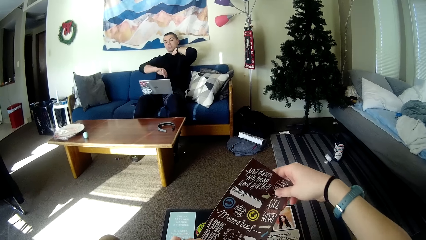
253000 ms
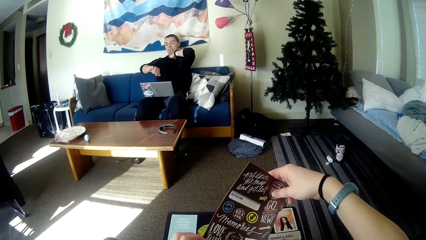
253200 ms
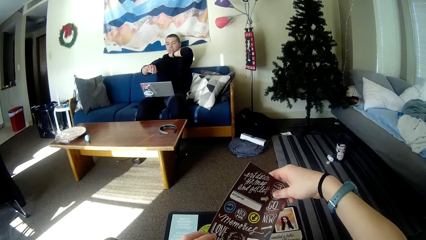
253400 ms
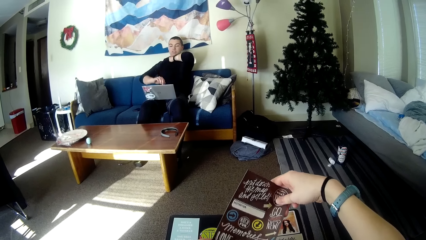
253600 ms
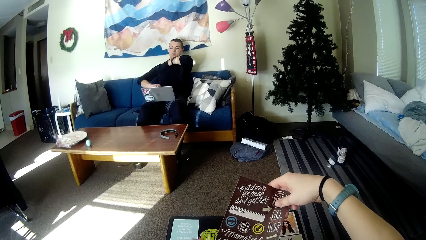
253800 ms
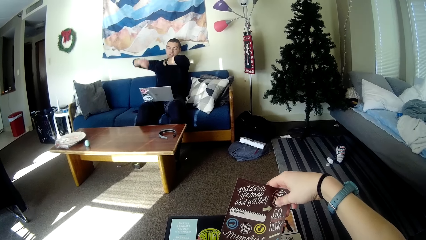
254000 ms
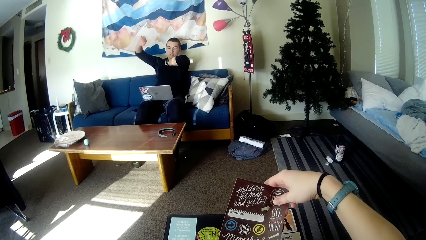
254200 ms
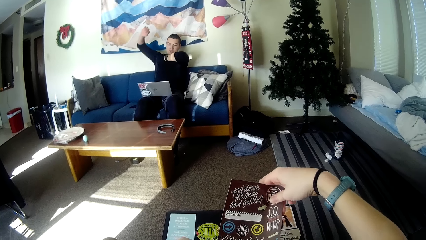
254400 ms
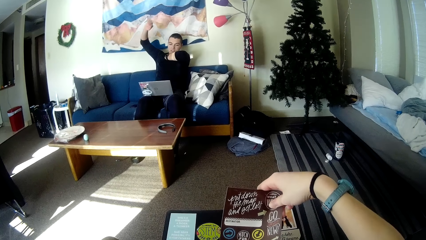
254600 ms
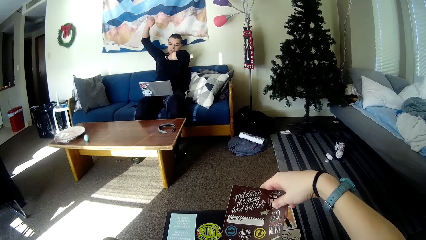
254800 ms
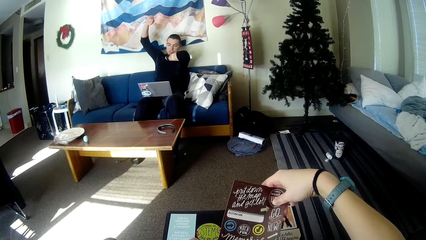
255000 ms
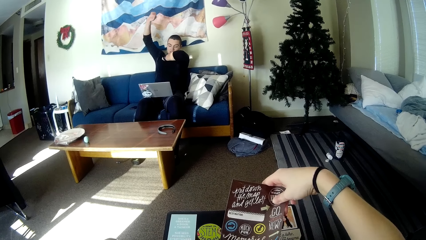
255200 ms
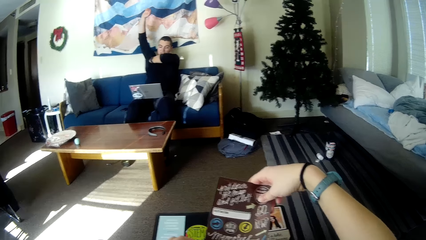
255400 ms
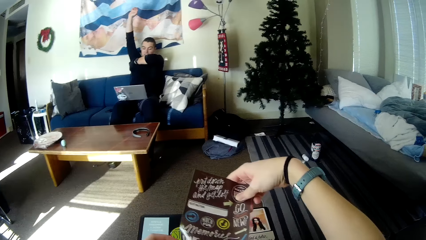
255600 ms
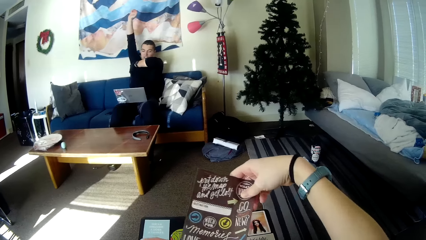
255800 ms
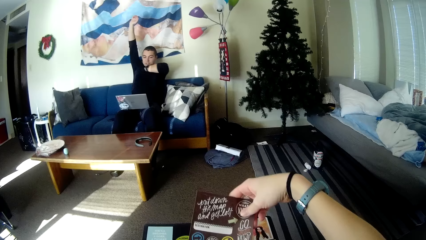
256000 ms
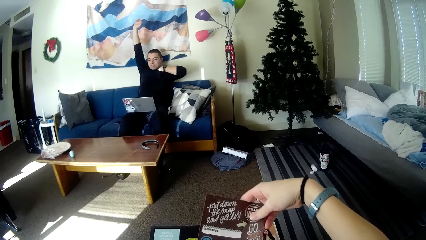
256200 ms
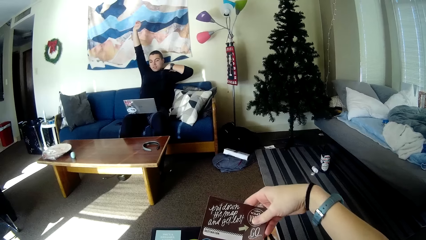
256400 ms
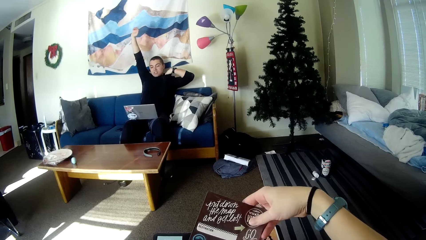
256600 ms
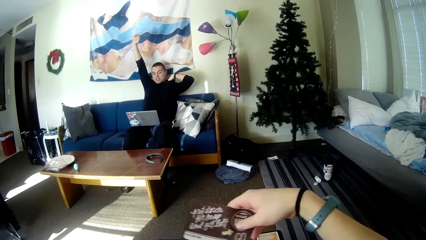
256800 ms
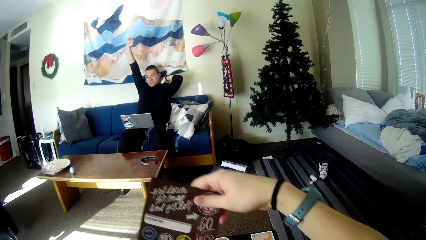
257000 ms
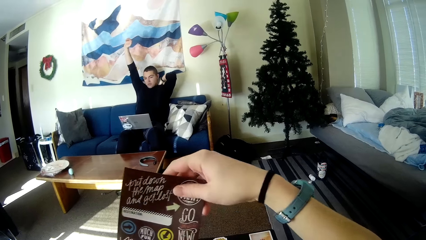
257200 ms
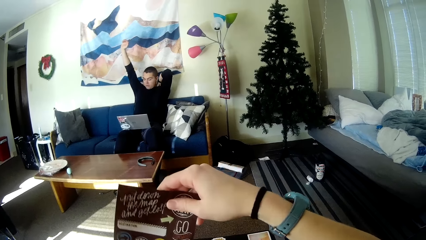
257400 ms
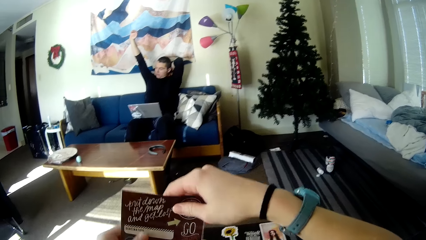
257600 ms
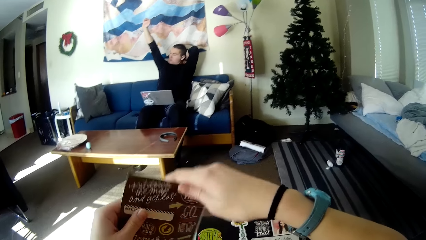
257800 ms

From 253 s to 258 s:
A man gestures with his right hand. The man puts his left hand into his shirt. The camera wearer puts the sticker sheet back into the nylon.

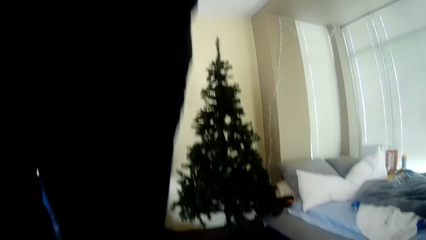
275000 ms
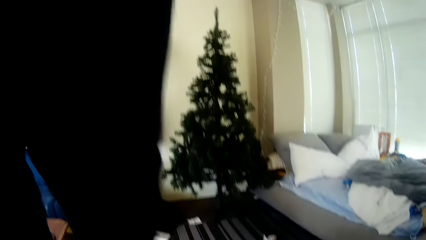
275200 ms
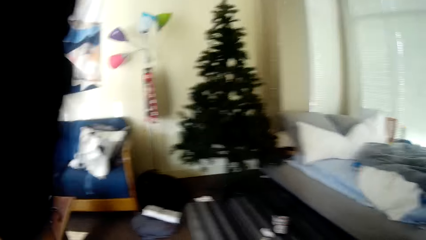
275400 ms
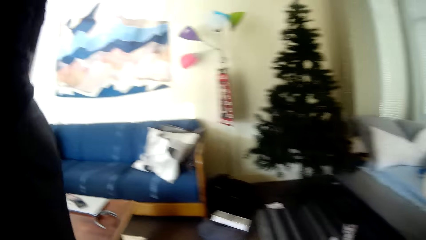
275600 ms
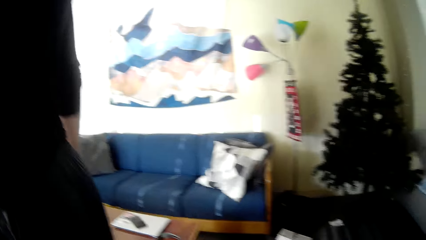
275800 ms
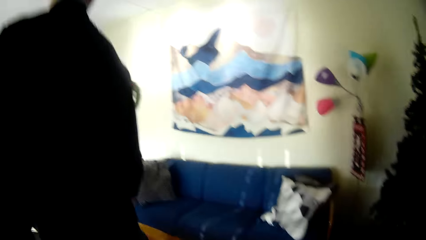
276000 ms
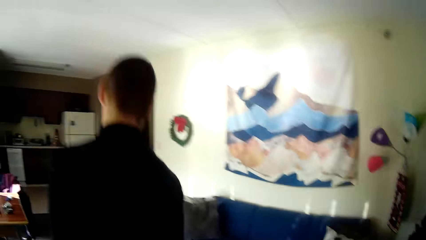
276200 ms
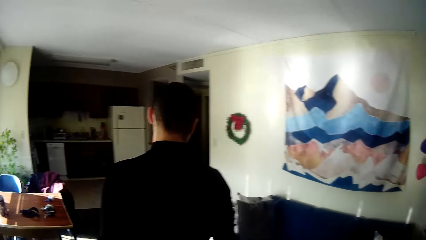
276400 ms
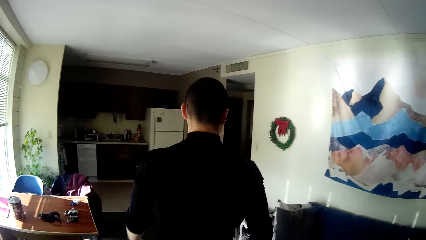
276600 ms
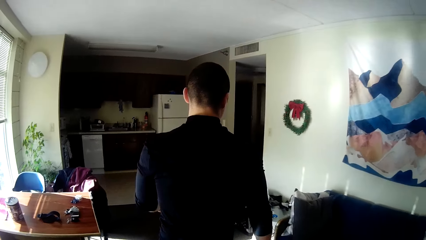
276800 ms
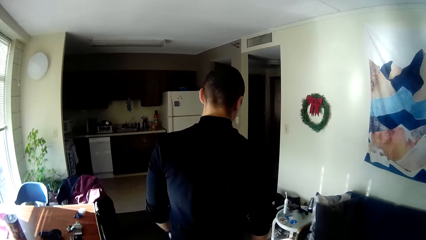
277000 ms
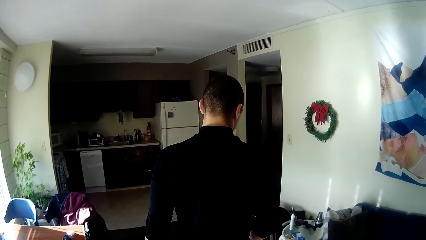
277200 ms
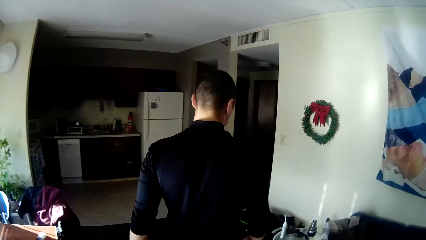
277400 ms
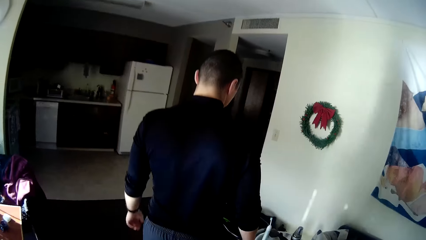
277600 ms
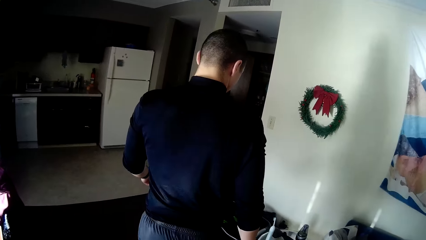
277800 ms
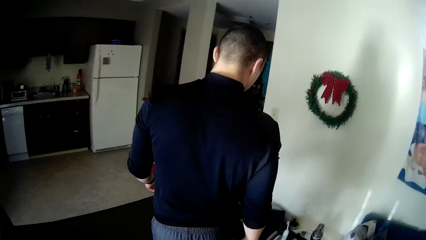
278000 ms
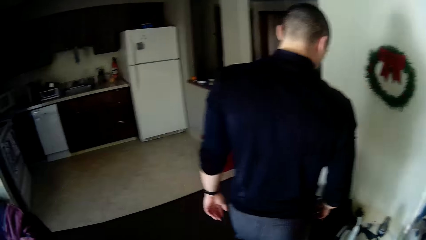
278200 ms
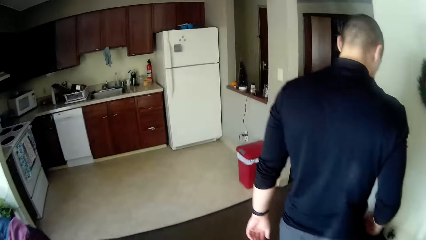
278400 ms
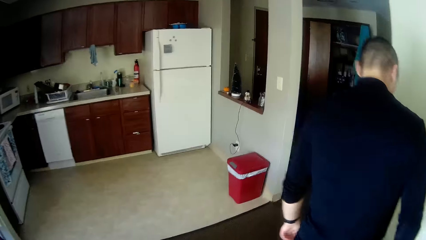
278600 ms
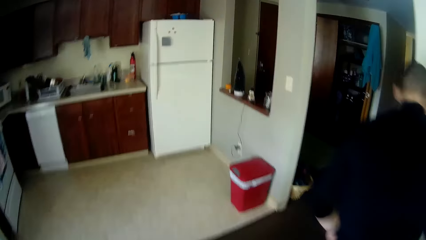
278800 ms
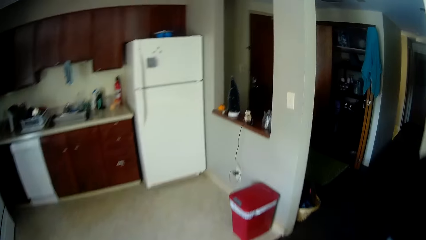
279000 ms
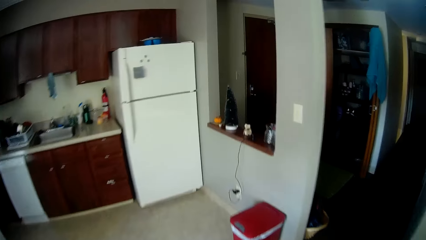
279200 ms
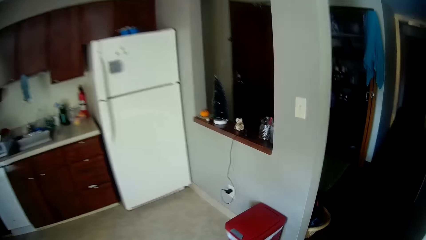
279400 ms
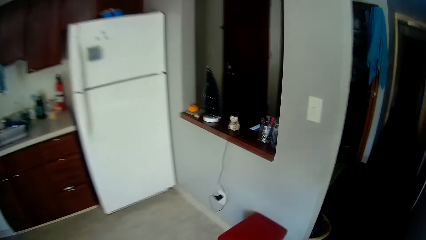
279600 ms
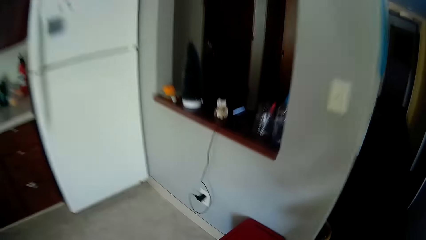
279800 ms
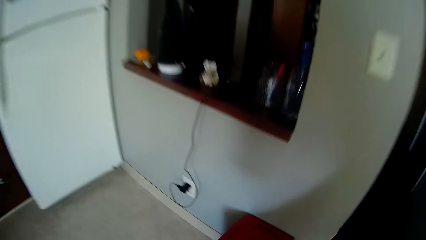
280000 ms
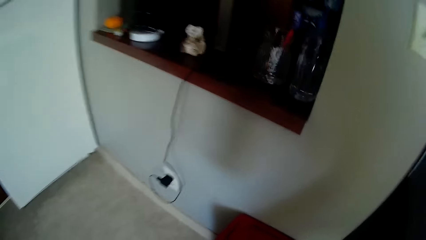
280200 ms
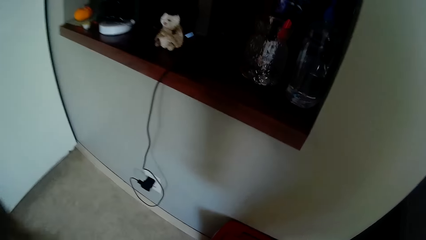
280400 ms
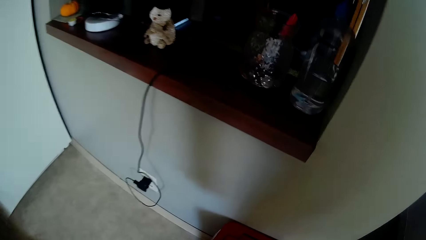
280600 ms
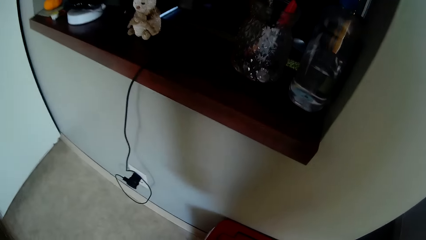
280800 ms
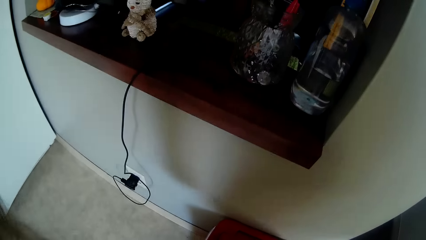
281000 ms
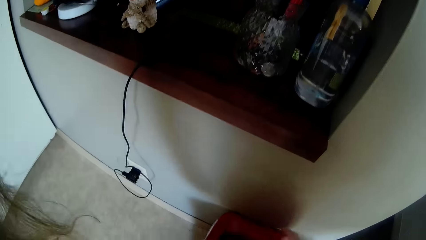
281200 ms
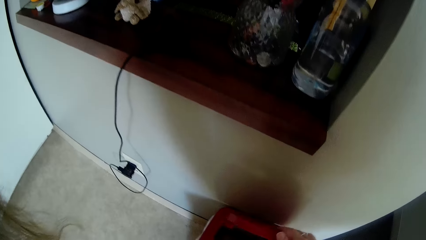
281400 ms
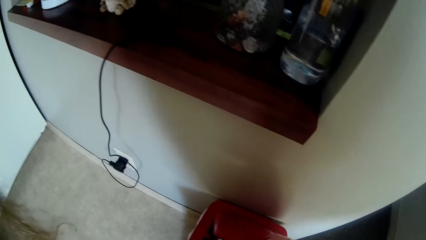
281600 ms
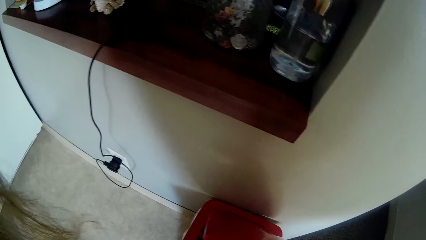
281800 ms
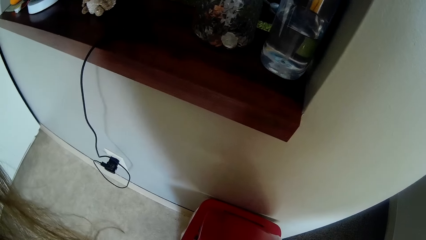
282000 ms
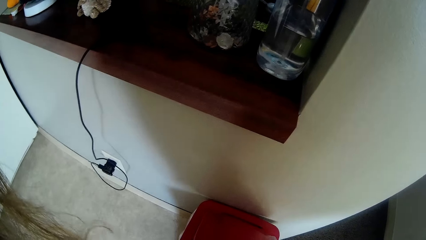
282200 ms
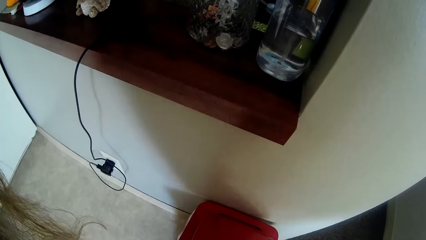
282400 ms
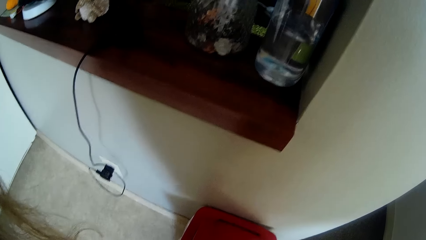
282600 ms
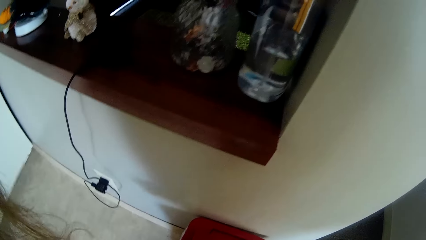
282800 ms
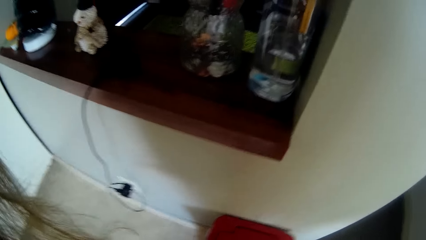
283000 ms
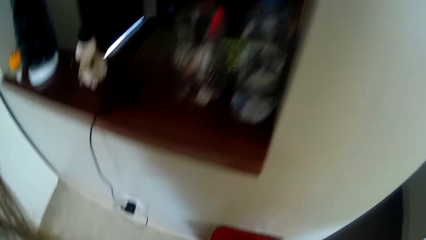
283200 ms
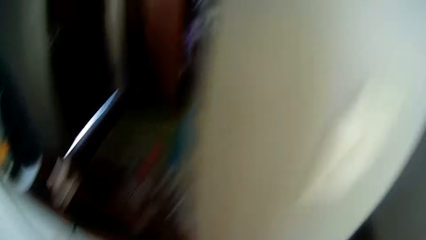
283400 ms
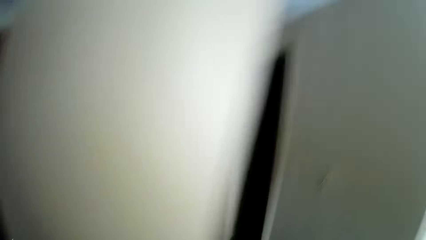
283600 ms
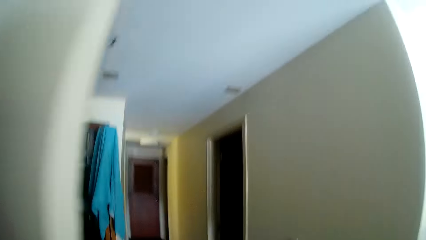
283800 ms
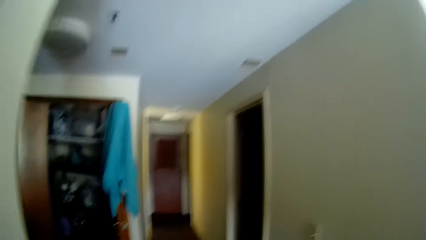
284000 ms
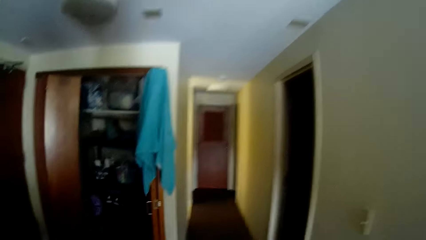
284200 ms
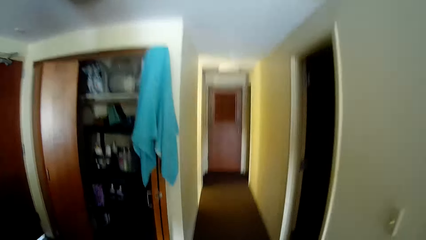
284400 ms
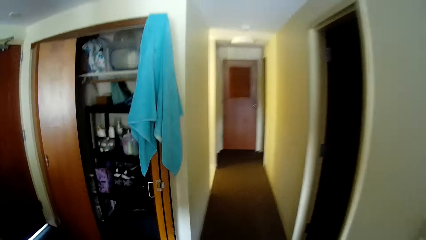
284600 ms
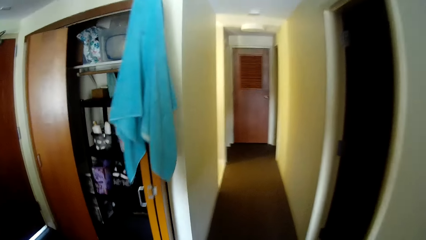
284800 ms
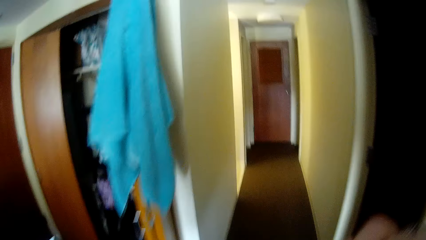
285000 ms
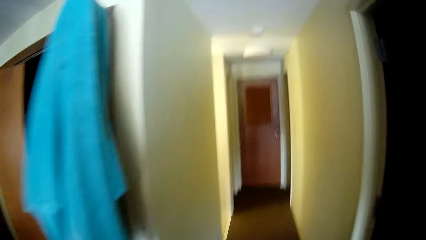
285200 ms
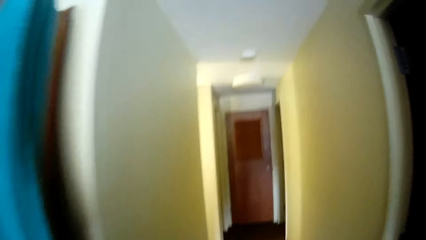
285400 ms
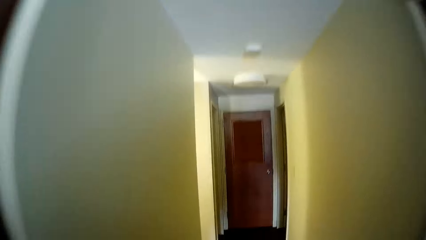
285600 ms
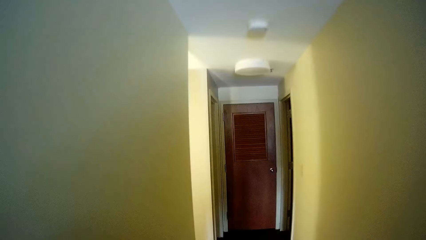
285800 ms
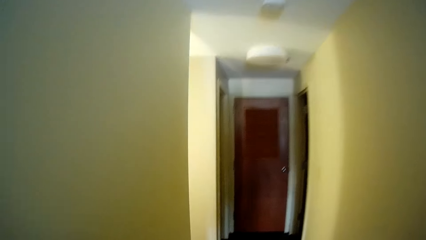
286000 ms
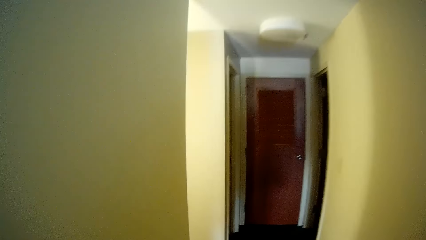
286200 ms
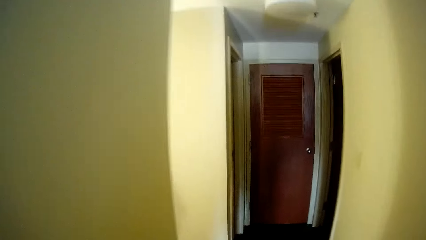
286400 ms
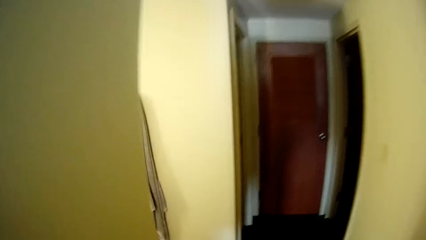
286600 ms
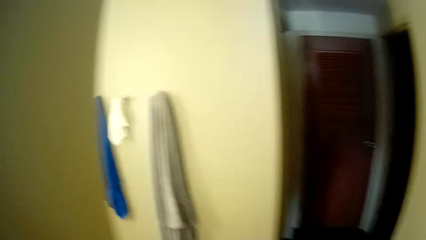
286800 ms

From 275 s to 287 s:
The camera wearer stands up. They walk towards a socket. They open the dustbin. They walk into a room with a mirror.
